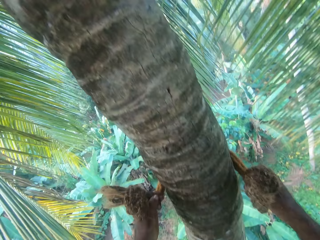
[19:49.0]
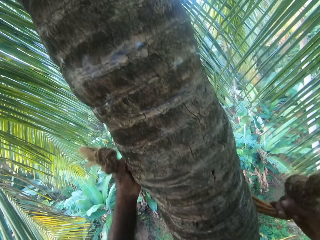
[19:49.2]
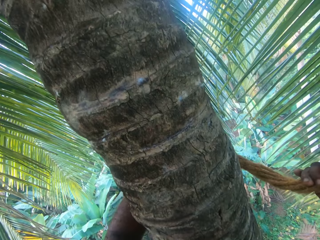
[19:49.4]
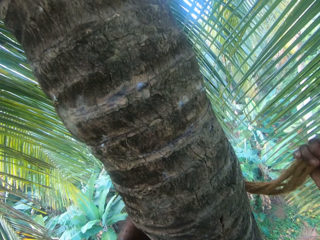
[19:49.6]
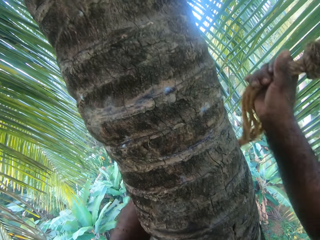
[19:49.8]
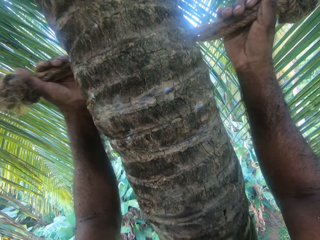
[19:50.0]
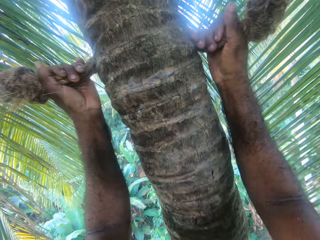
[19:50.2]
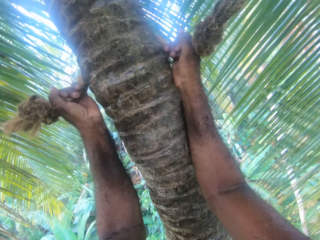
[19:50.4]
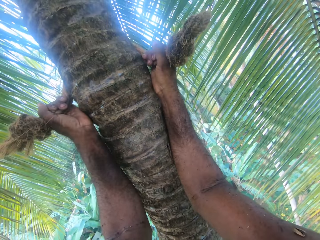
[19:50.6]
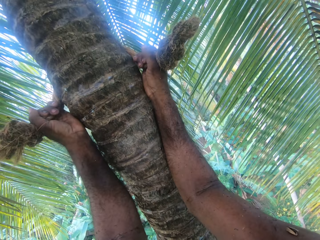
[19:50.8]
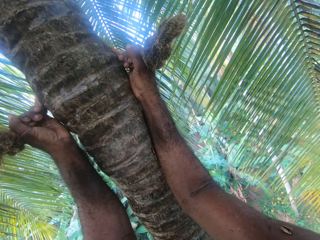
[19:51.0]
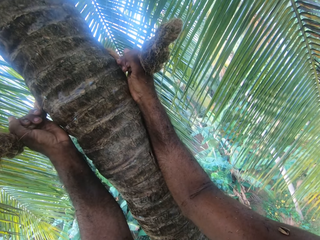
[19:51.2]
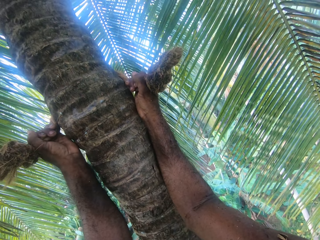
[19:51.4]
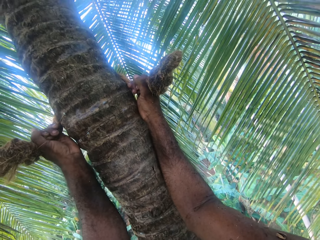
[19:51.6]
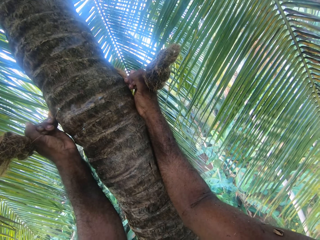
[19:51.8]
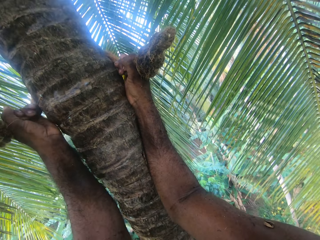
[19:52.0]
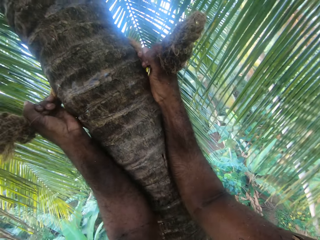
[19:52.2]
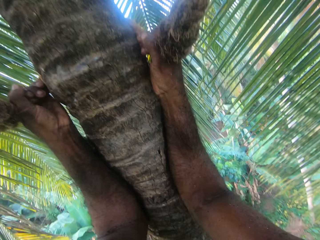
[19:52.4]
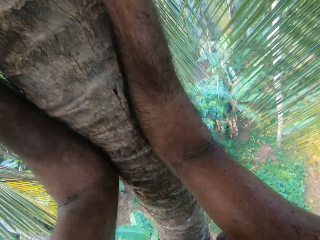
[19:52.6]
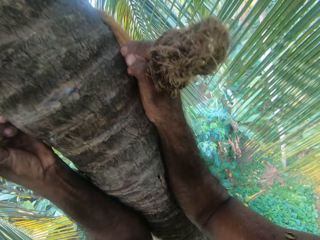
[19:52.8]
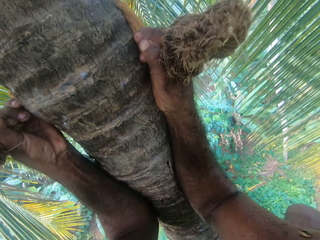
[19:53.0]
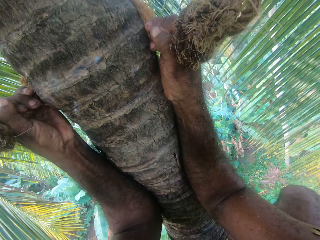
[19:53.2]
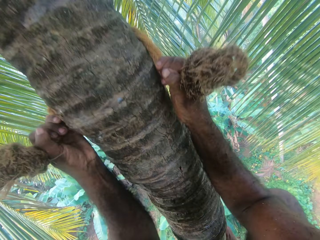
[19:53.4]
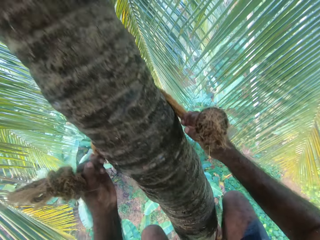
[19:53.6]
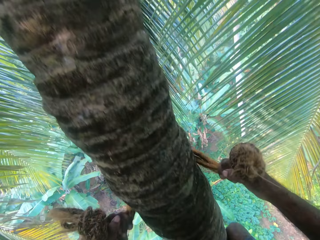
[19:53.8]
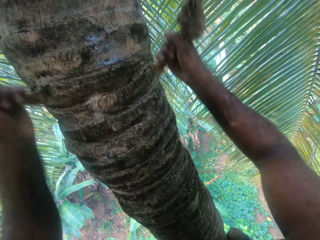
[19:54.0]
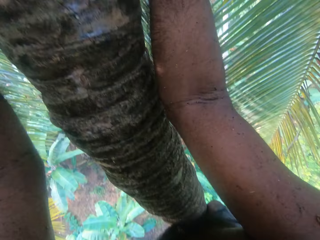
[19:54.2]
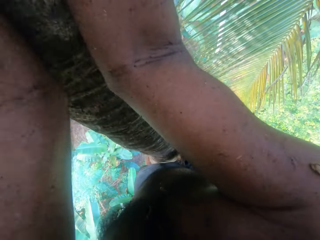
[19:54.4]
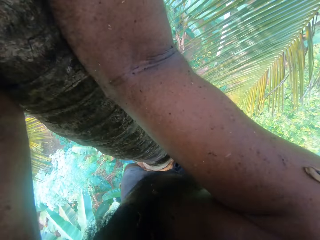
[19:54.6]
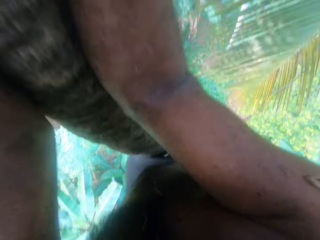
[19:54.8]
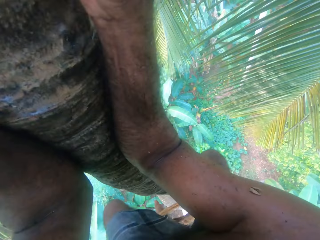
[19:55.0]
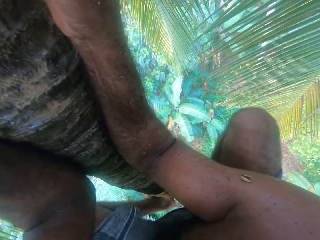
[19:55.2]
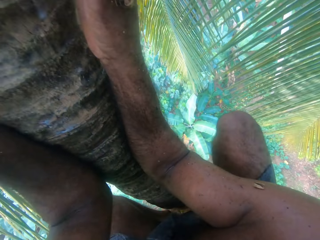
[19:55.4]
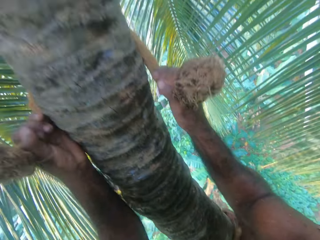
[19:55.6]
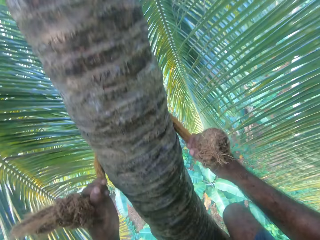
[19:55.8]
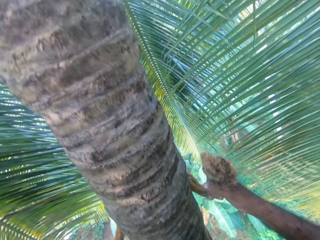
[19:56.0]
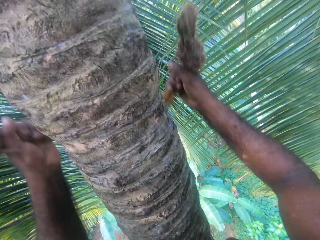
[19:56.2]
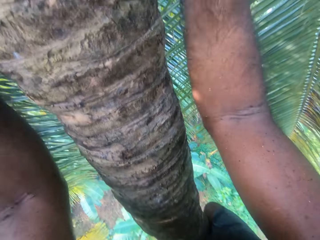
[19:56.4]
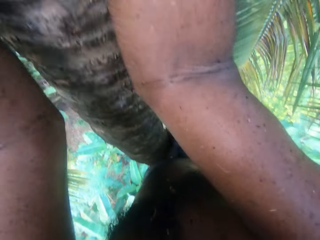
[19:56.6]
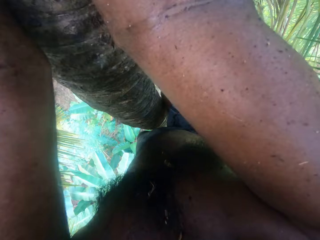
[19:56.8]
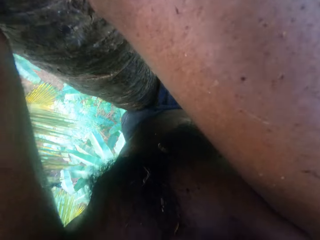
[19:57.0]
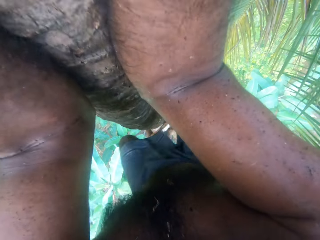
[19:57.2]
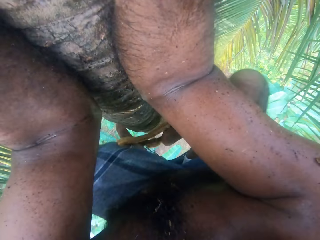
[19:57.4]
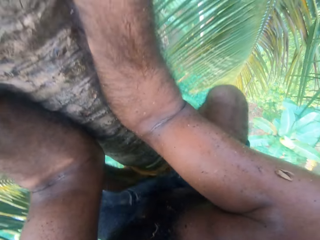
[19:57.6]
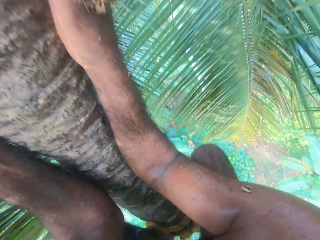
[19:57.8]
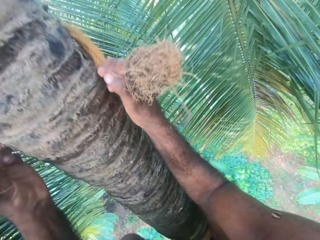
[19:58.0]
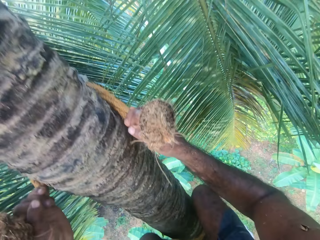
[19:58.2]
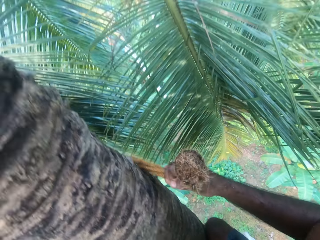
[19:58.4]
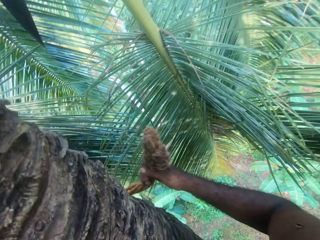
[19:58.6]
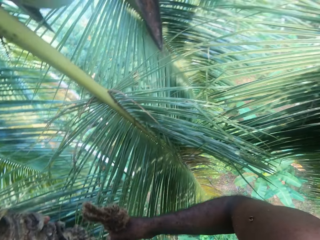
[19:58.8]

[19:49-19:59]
The camera wearer supports himself with a rope. He stops climbing the tree. He pulls up his legs. He moves up his hands. He pulls his legs up. He moves his hands up.

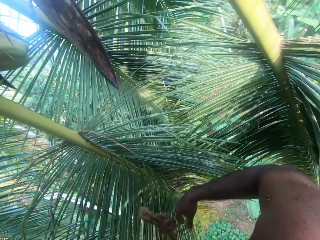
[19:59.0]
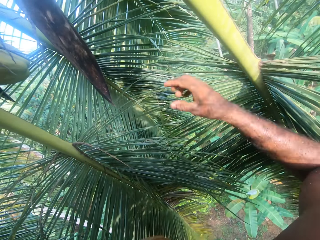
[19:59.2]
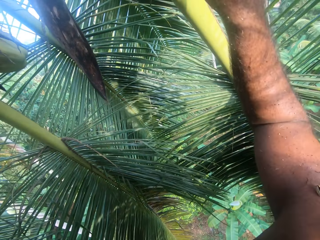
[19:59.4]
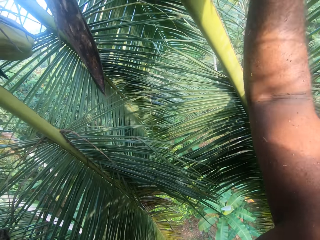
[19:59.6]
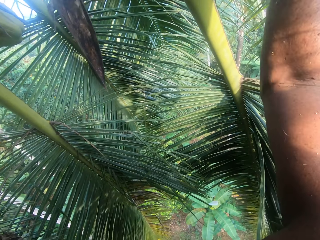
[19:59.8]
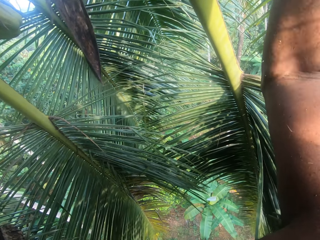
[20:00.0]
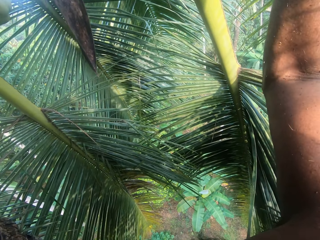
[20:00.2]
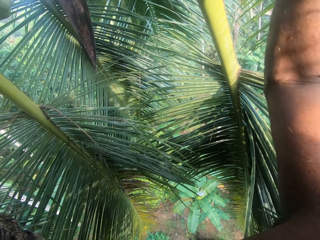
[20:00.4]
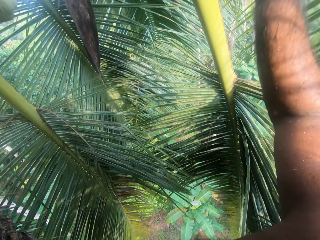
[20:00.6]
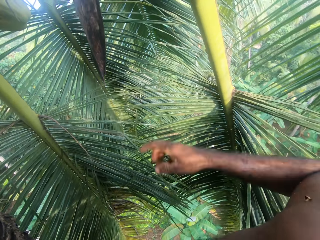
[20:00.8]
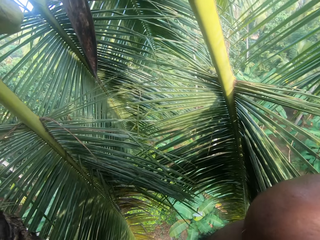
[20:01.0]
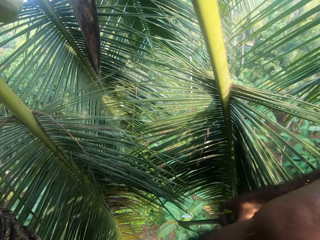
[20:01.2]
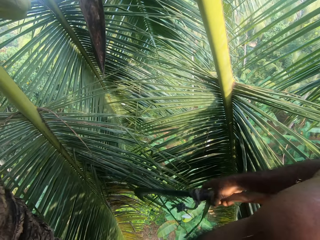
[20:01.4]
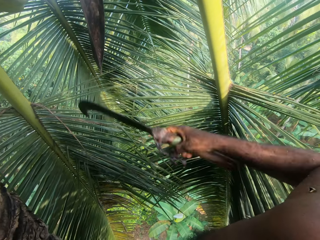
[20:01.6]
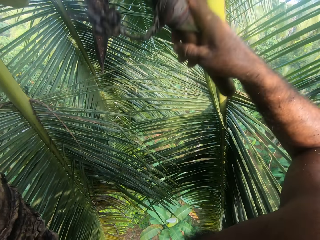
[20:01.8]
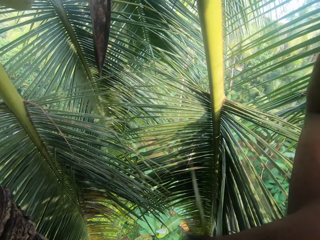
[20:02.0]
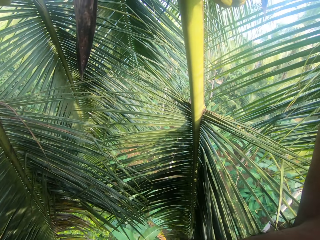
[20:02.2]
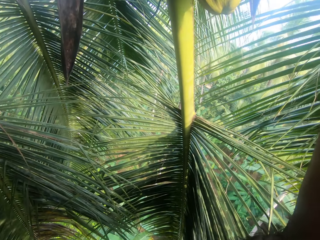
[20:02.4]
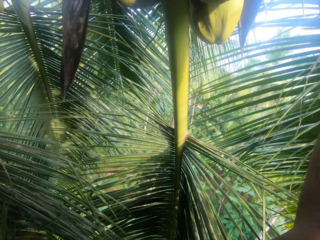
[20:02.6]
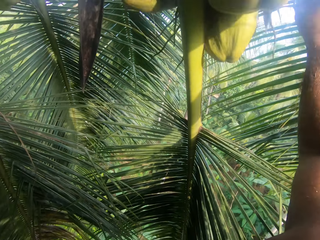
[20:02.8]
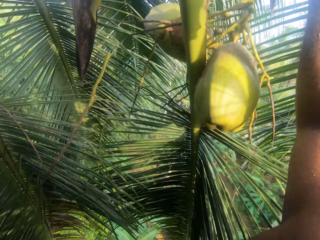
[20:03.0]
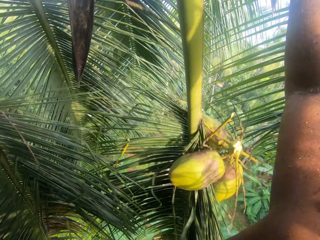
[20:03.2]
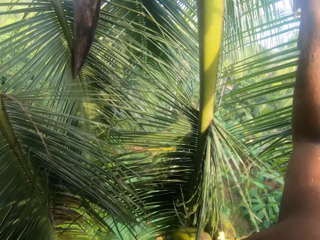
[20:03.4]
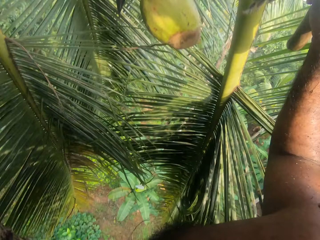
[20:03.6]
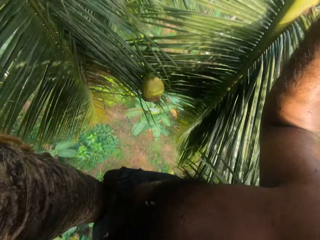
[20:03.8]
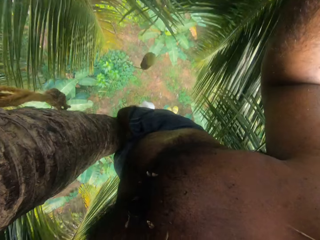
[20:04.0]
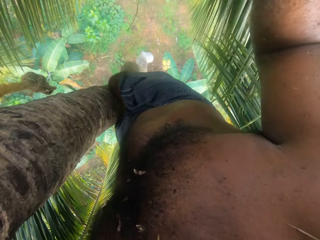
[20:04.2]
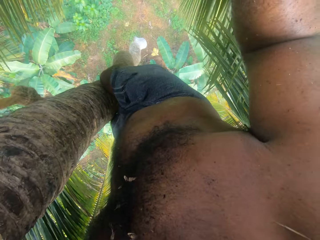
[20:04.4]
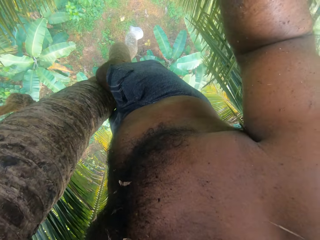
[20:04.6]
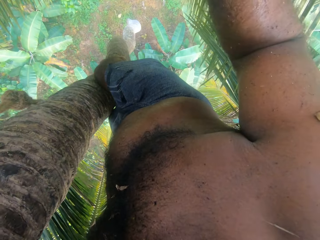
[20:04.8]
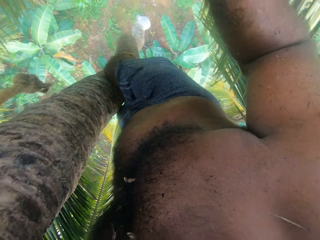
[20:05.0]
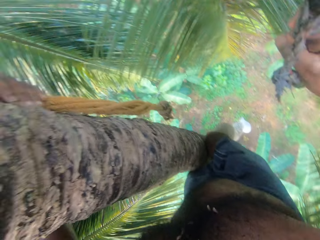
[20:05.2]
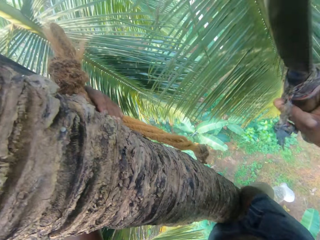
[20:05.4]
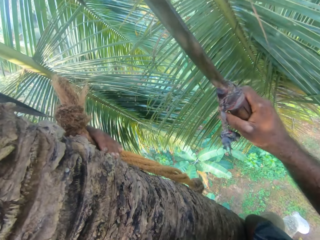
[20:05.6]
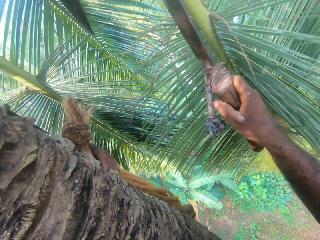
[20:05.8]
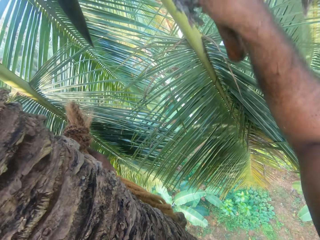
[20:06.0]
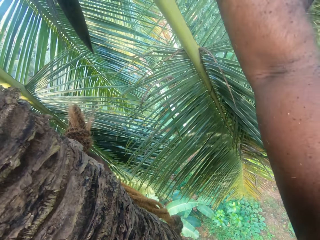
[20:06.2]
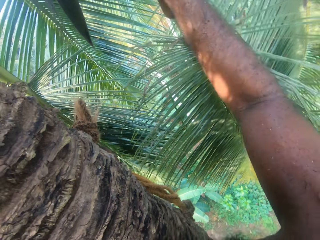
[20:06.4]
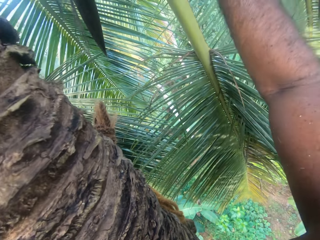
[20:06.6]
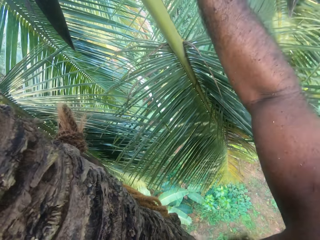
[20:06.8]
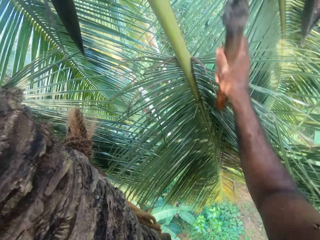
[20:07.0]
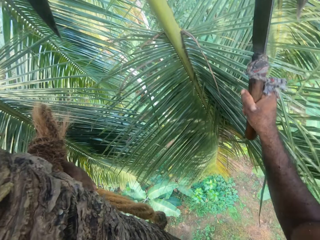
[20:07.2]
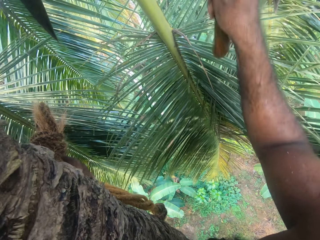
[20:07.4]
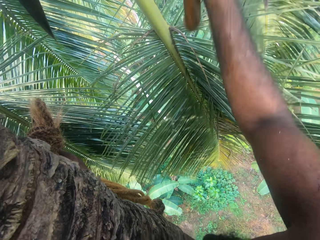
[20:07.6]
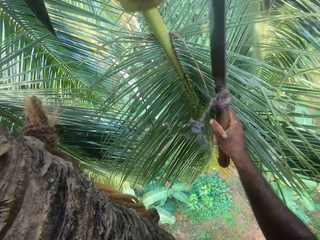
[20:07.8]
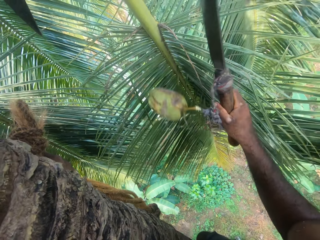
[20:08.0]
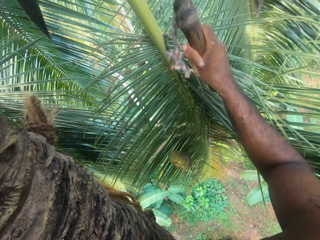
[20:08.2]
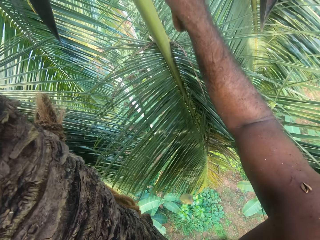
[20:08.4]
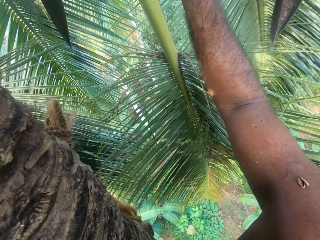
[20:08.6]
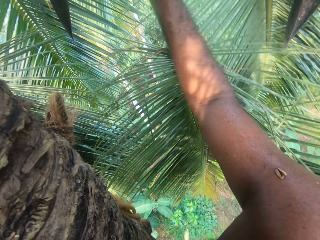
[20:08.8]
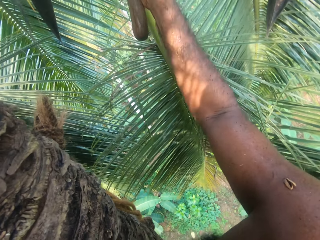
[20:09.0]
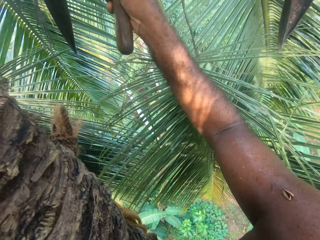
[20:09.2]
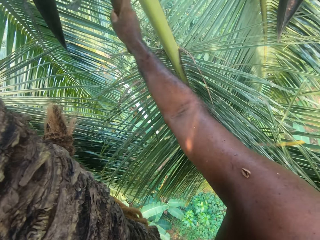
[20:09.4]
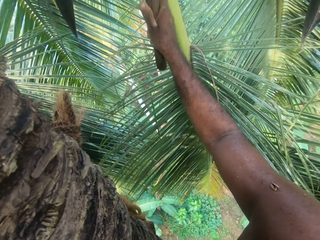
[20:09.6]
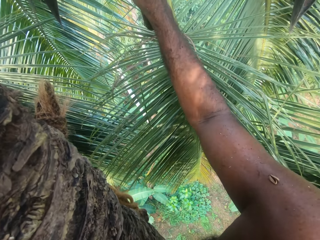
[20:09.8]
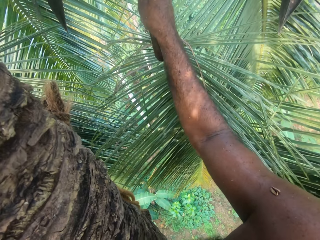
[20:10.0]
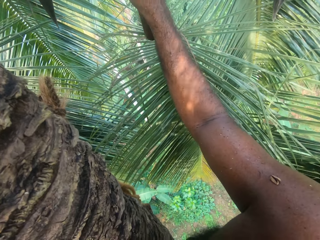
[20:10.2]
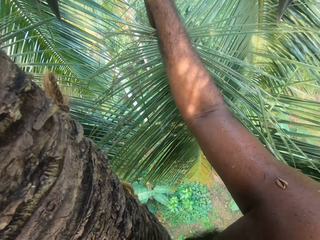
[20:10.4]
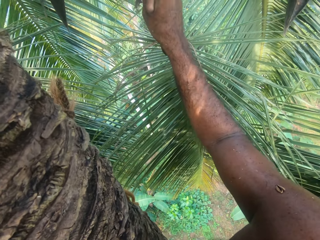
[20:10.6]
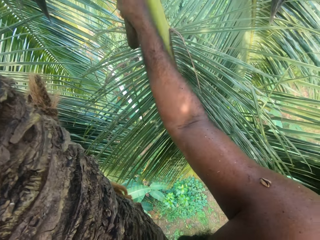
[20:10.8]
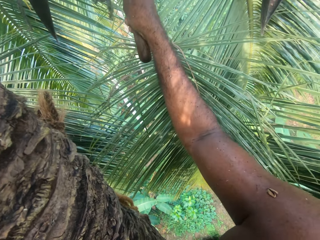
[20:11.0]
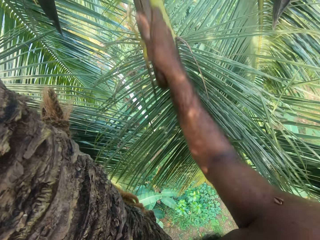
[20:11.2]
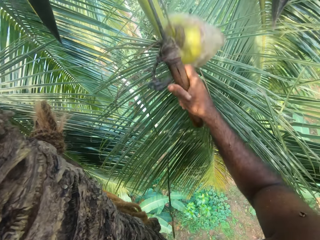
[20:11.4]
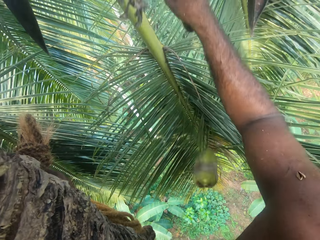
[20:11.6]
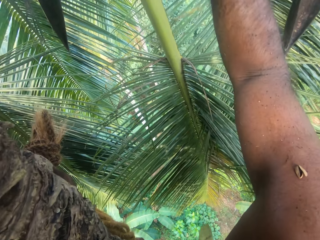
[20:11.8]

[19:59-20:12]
The camera wearer looks at branches. He moves up a hand. He shakes a hand. He lowers a hand. He holds a sickle. He raises a hand. He continues to climb the tree. He looks on the ground. He holds a panga with his right hand. He cuts the coconuts with his right hand. He pulls the sickle. He cuts a coconut with the sickle. He cuts with the sickle.
